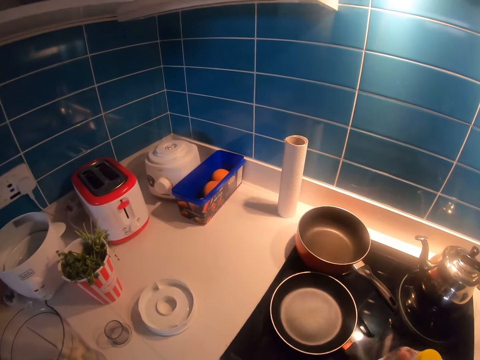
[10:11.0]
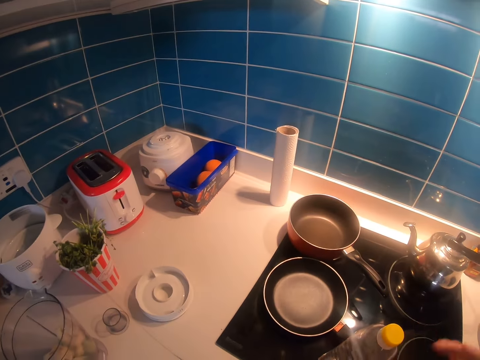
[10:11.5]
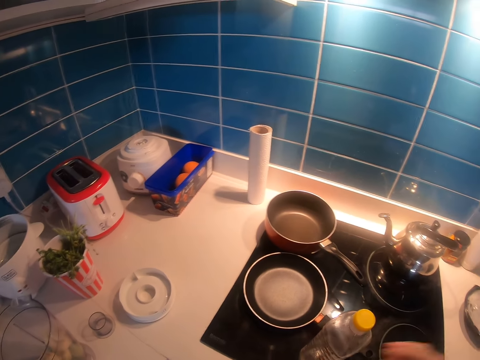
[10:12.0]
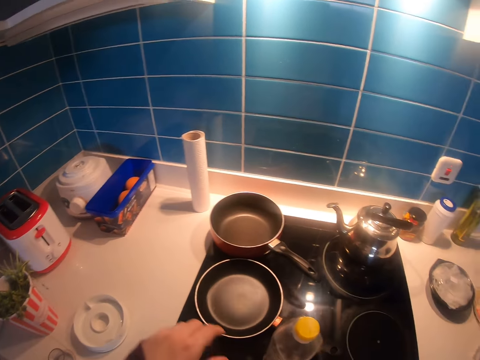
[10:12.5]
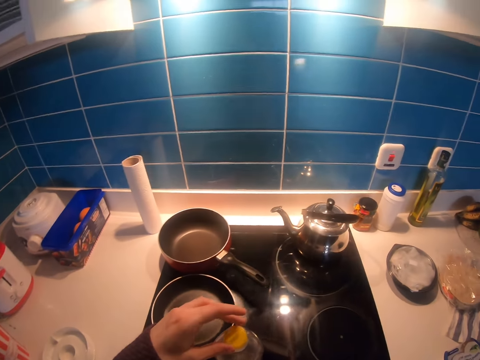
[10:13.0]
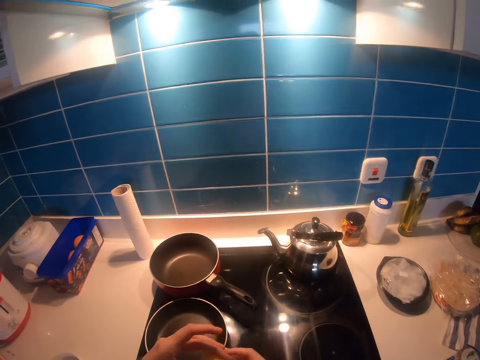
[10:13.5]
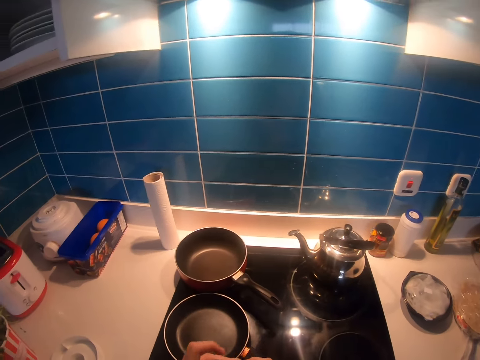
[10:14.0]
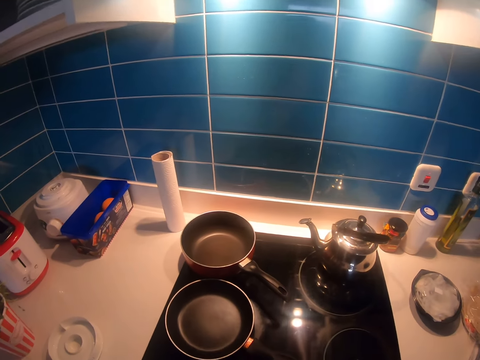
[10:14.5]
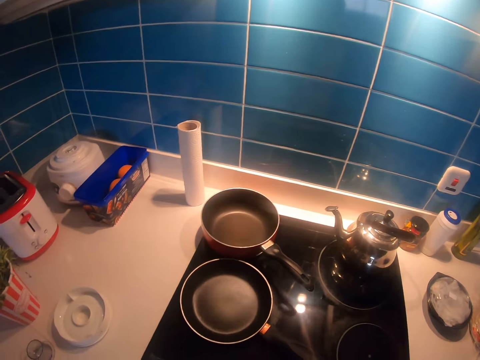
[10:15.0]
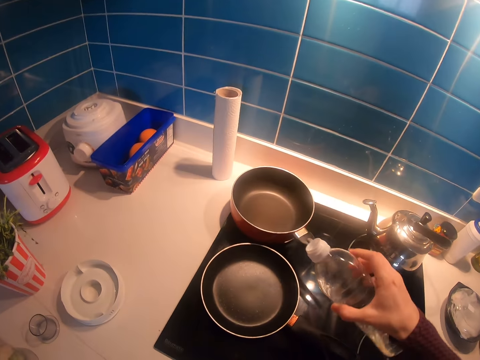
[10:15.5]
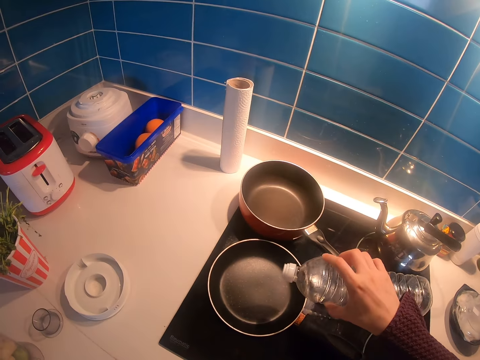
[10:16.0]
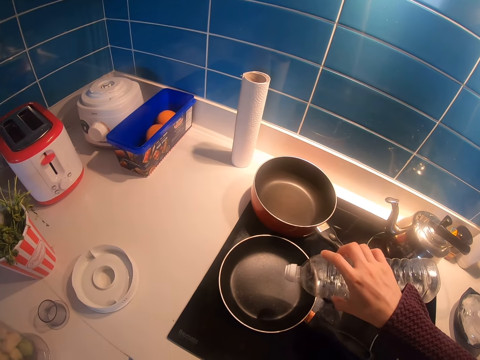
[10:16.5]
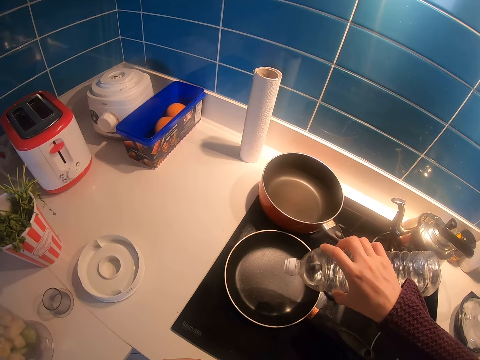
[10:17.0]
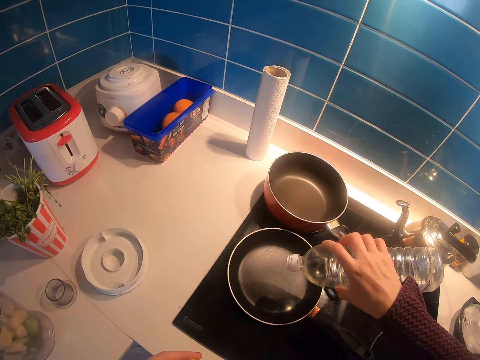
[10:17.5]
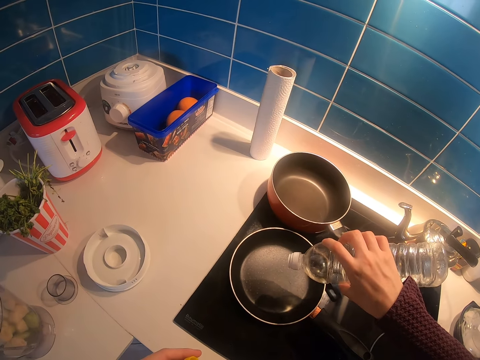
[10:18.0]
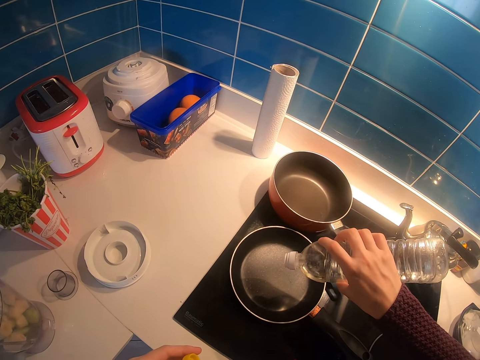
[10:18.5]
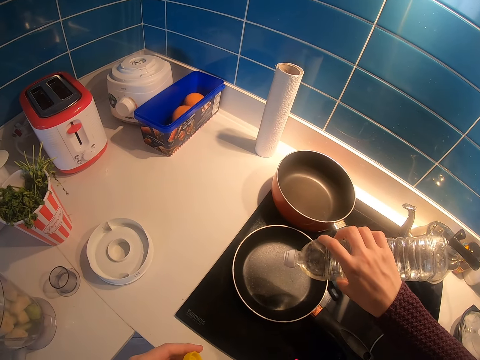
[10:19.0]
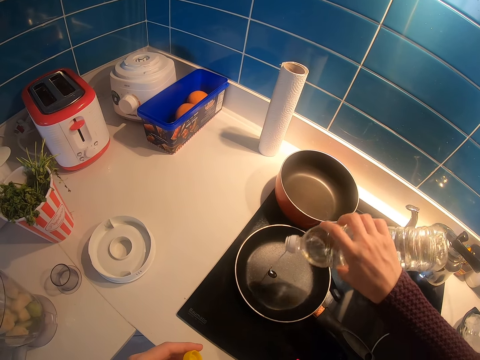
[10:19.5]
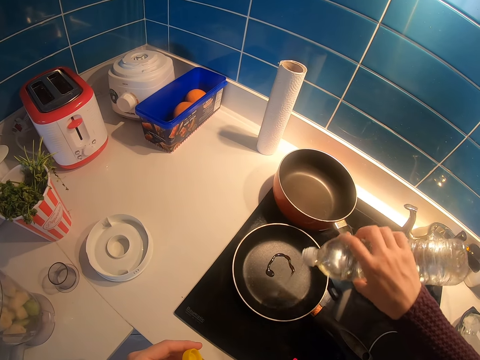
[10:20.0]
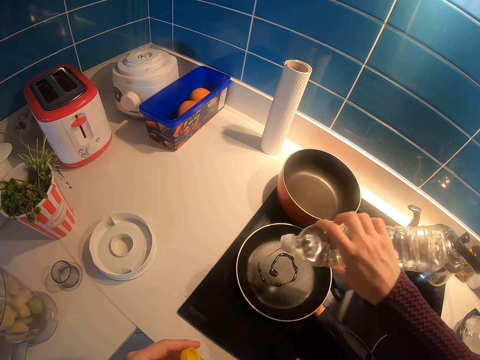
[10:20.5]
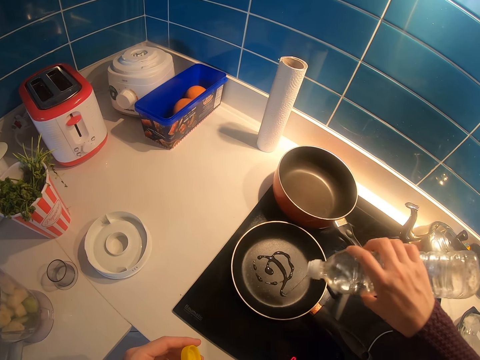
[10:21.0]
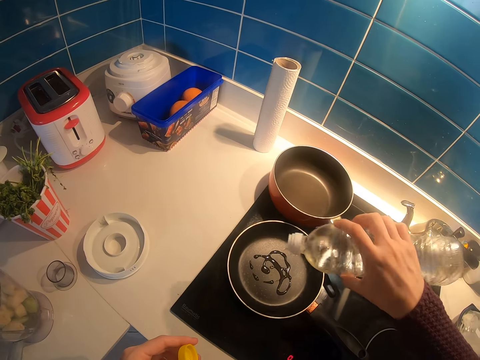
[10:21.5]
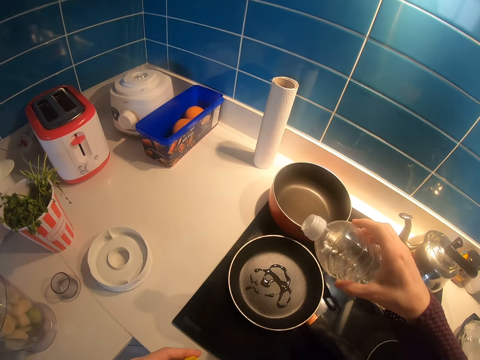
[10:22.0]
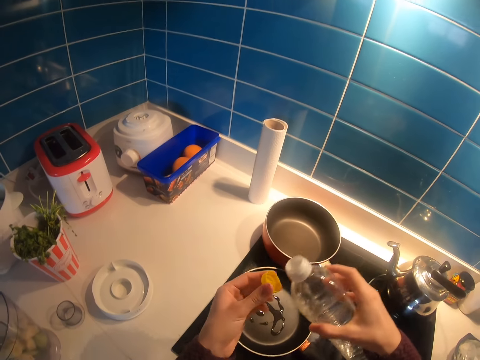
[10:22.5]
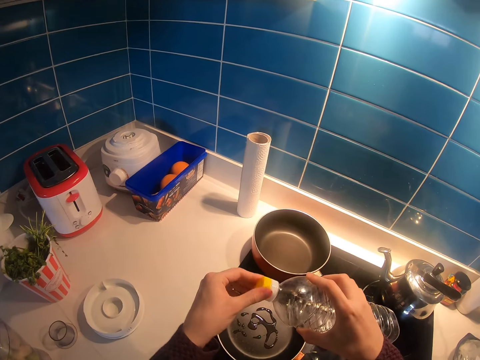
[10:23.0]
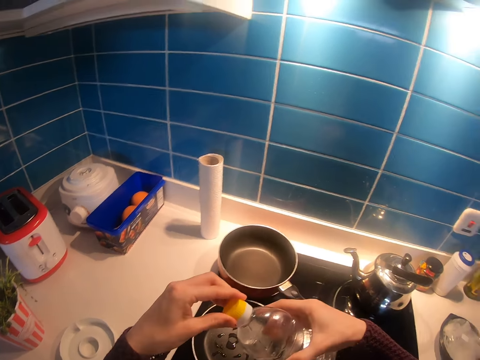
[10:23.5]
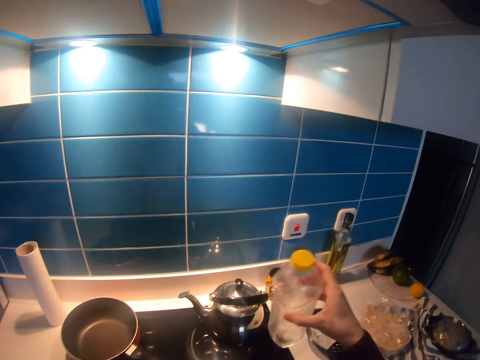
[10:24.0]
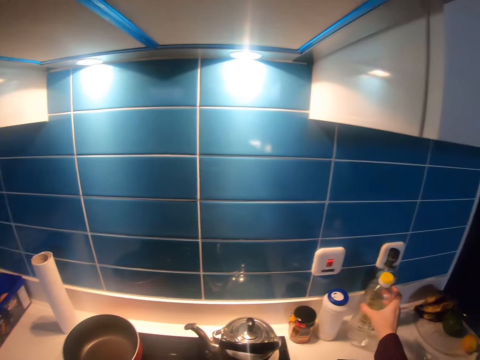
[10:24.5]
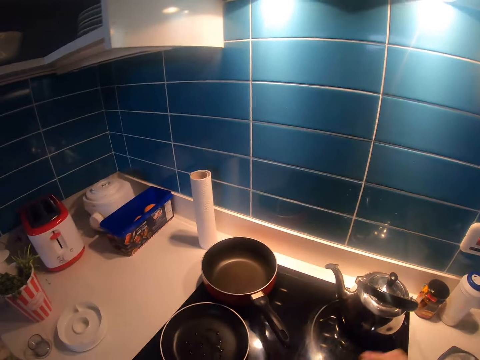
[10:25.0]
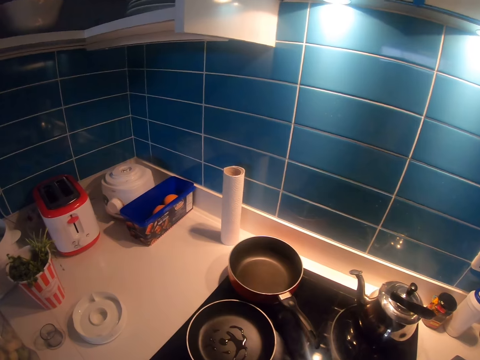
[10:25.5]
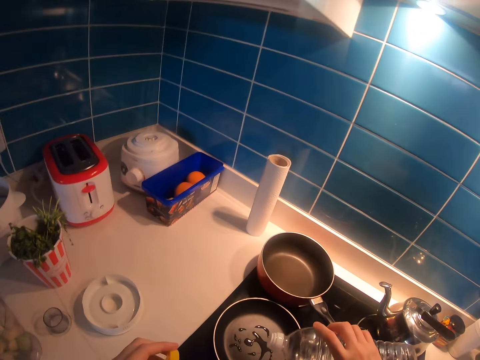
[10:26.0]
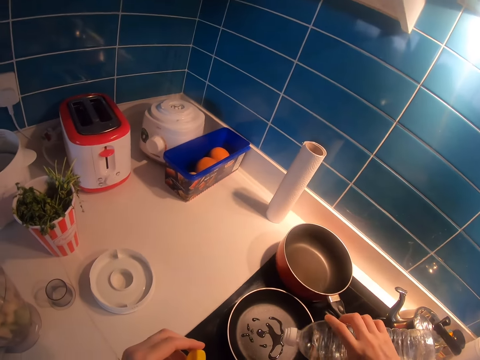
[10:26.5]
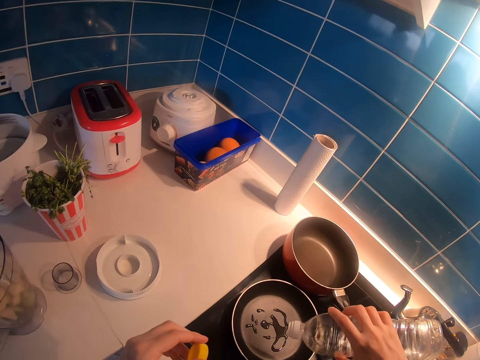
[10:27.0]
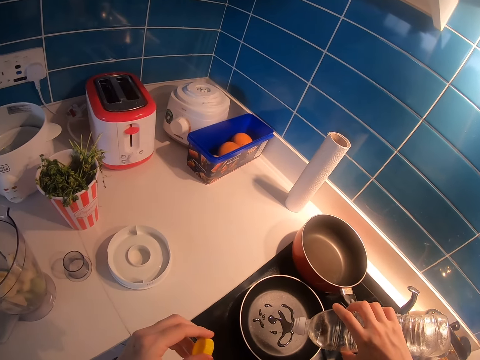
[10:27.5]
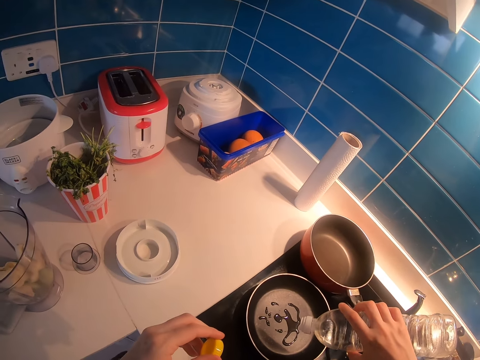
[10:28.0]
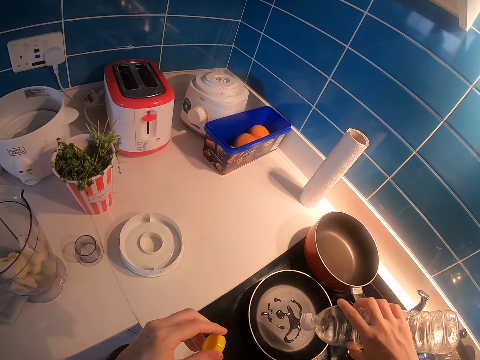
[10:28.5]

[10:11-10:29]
The camera wearer opens the cooking oil bottle lid. They hold the bottle on the countertop. They pour some oil on a frying pan. They cover the bottle with cooking fat with a lid. They almost place back the cooking oil bottle on the kitchen counter. They open the cooking oil bottle. They pour some oil on the frying pan.

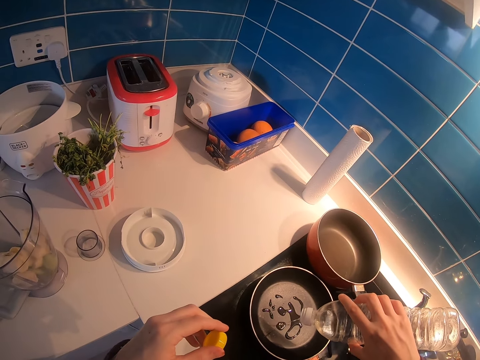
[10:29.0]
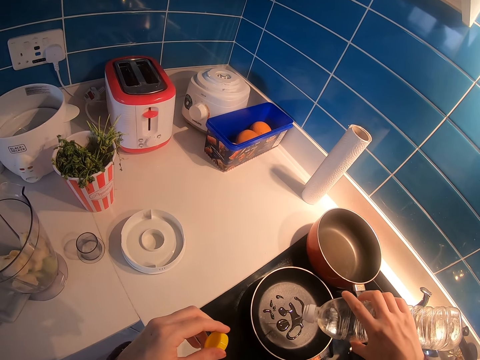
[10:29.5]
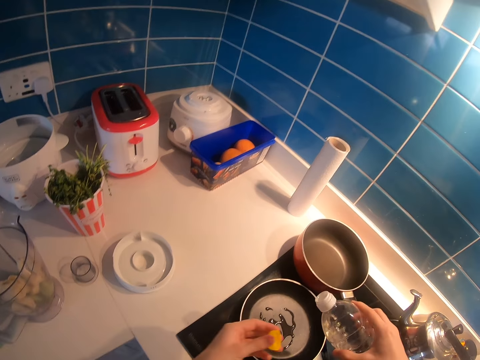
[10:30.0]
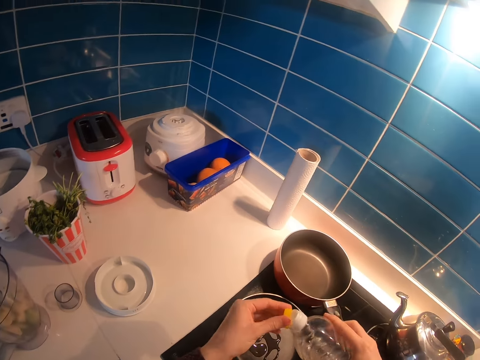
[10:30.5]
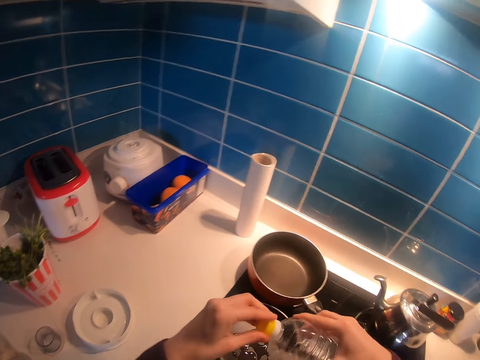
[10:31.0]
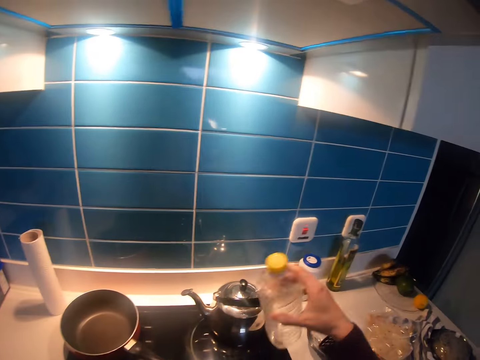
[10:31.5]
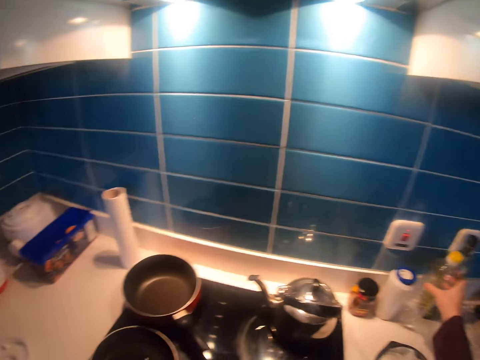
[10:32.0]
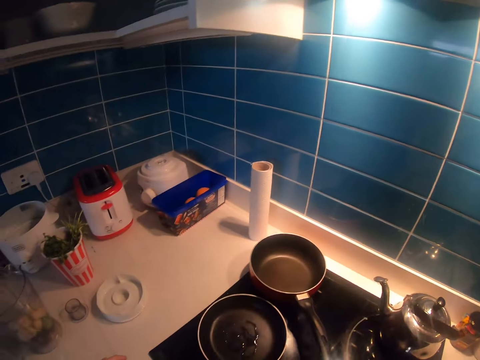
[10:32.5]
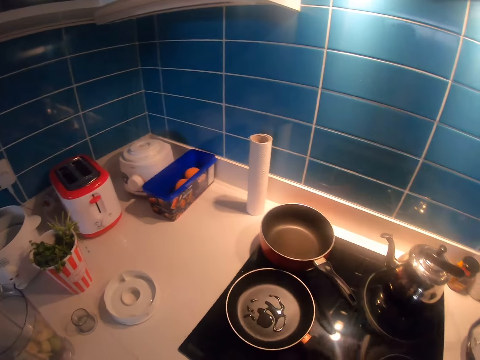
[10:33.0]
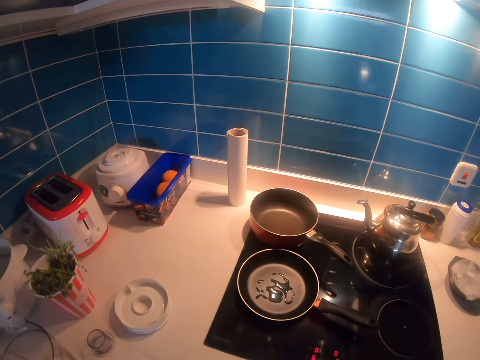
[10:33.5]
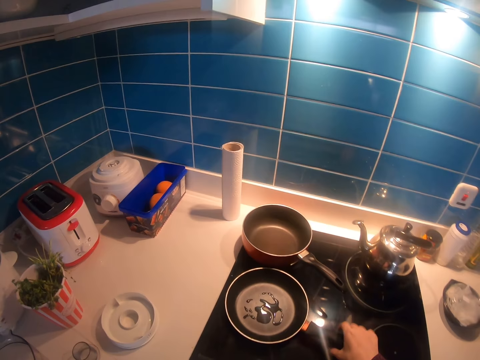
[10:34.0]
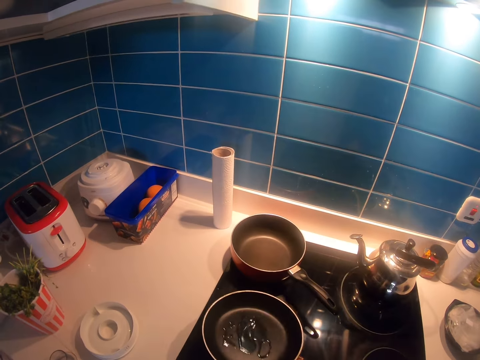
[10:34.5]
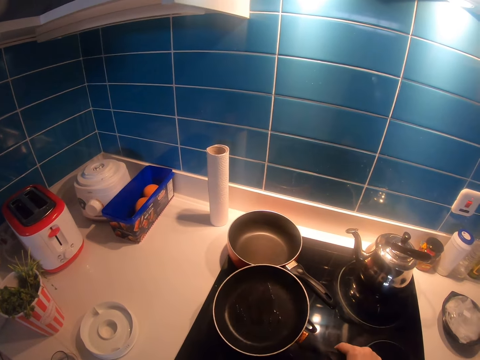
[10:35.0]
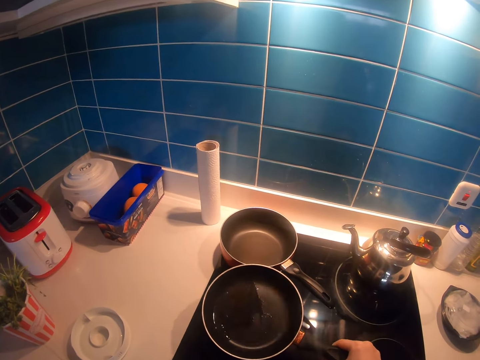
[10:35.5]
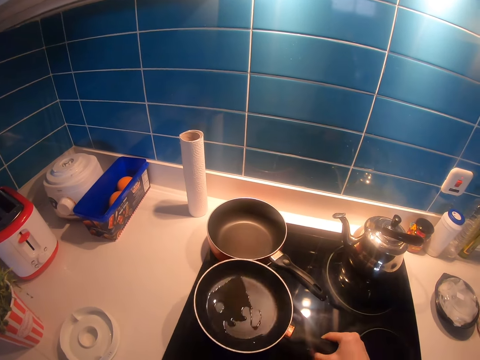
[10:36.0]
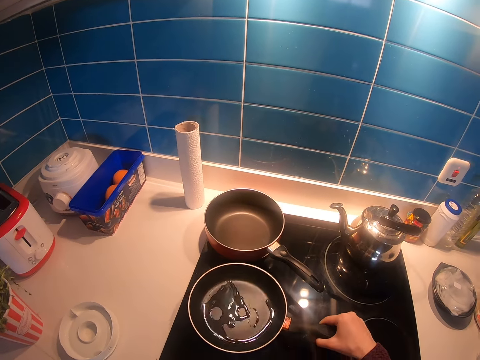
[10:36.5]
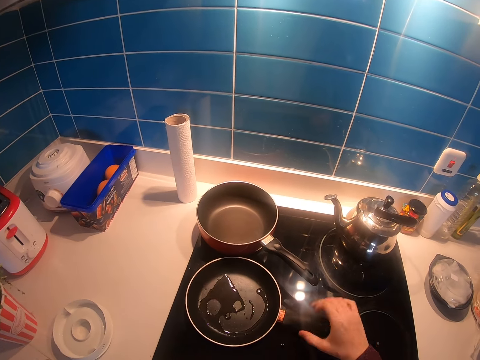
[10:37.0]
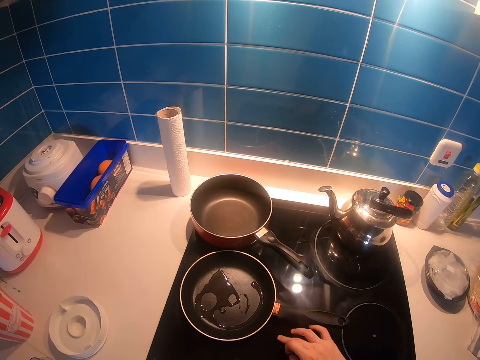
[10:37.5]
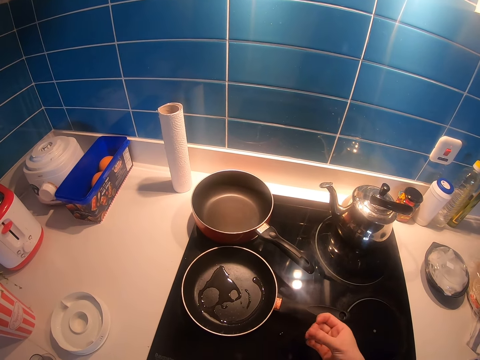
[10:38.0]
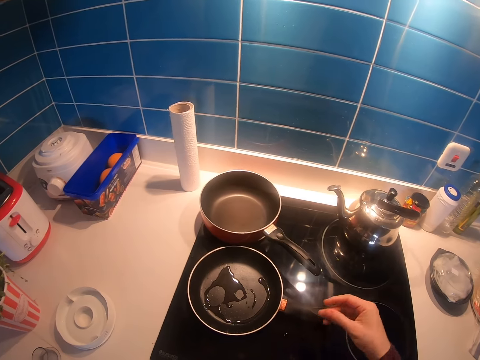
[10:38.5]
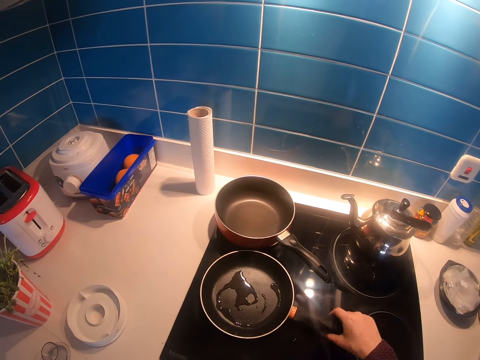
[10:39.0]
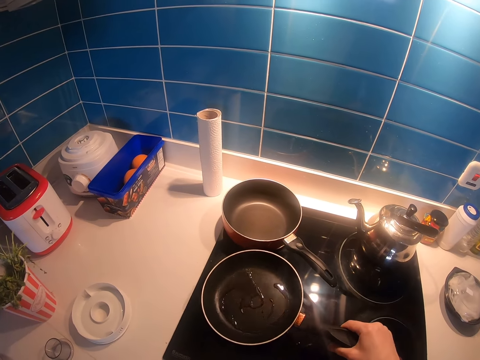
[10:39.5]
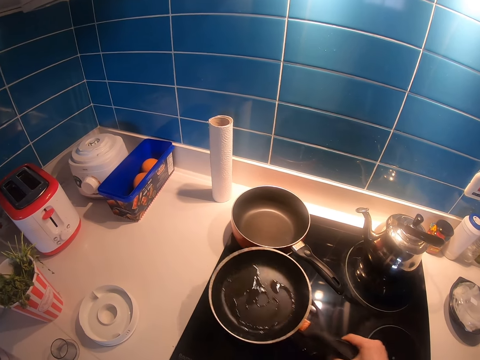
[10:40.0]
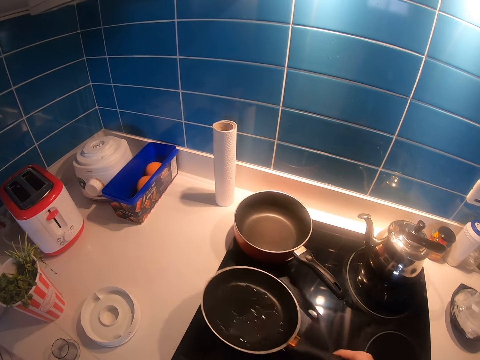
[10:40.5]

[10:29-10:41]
The camera wearer lids the cooking oil bottle. They place back the cooking oil bottle on the kitchen counter. They shake the frying pan on the cooking gas to smear cooking oil all over it. They put the cooking pan on the cooking gas. They stand on the floor. They shake the cooking pan on the cooking gas.
